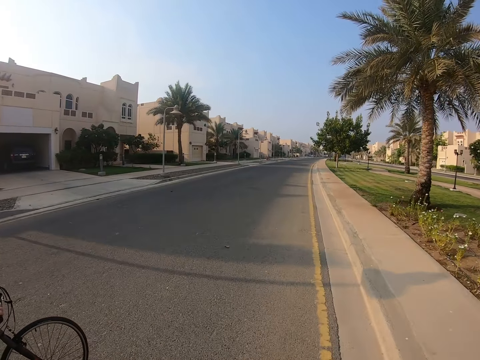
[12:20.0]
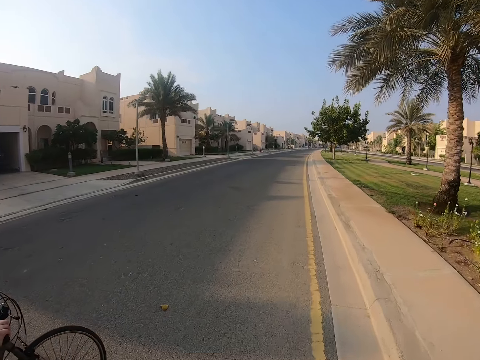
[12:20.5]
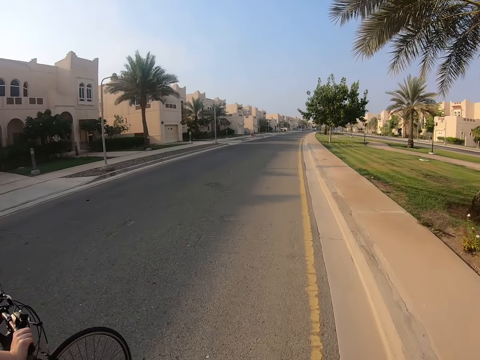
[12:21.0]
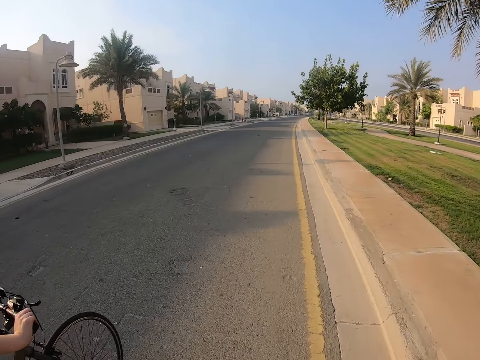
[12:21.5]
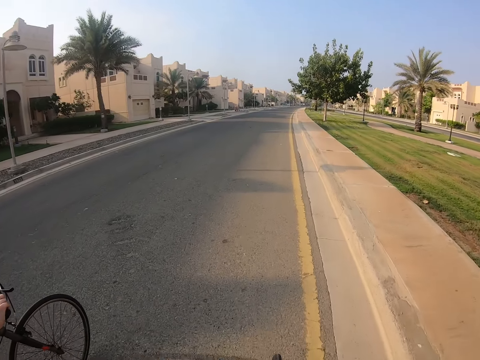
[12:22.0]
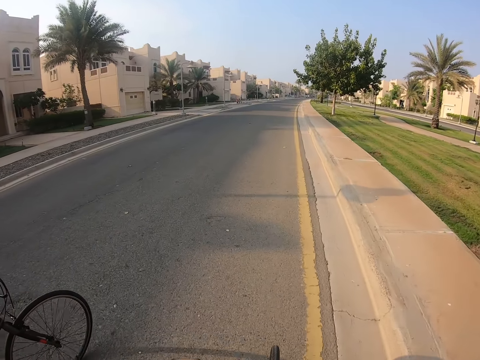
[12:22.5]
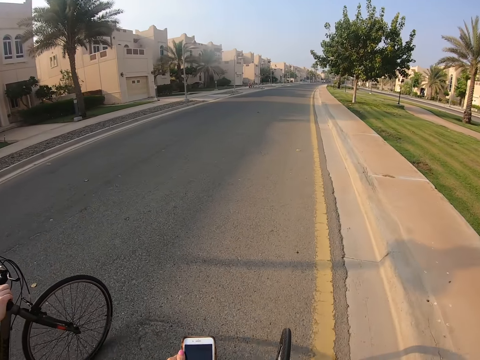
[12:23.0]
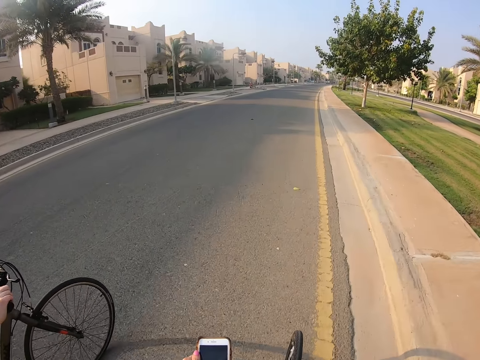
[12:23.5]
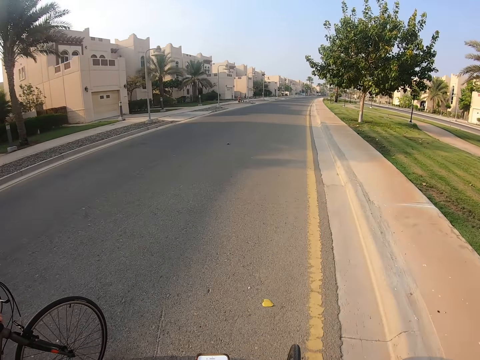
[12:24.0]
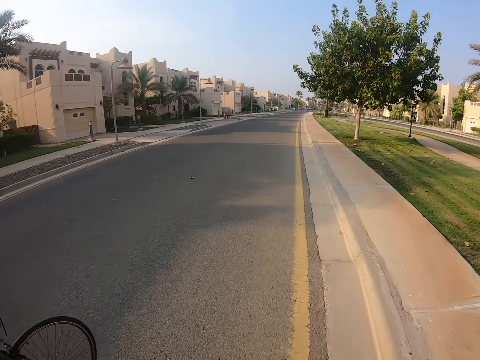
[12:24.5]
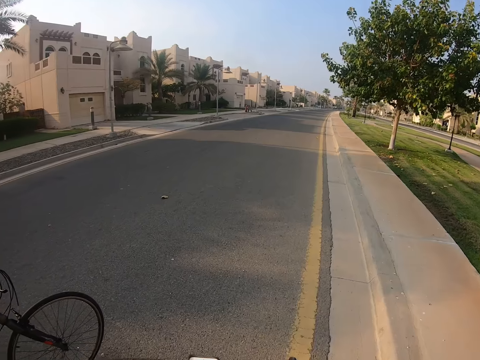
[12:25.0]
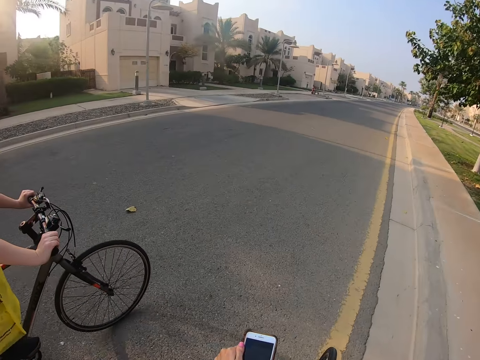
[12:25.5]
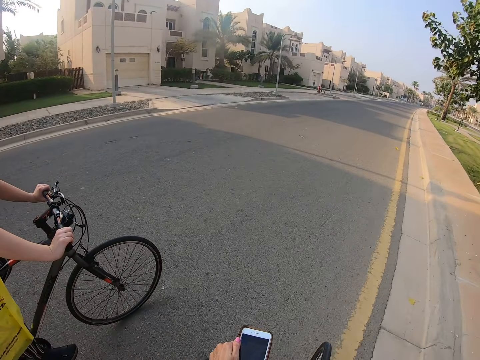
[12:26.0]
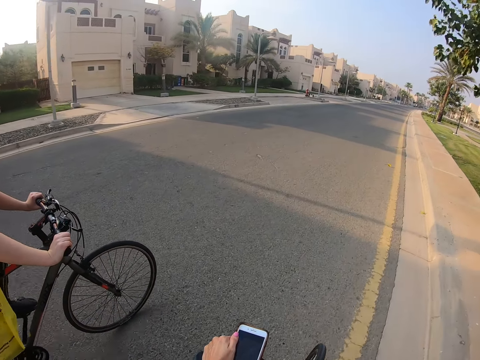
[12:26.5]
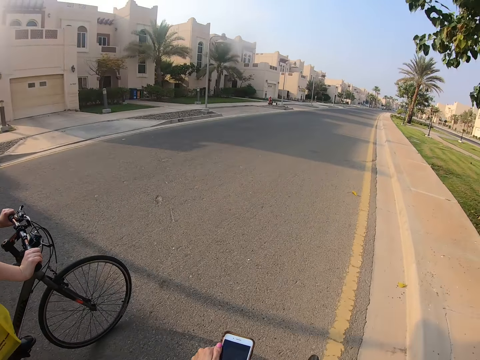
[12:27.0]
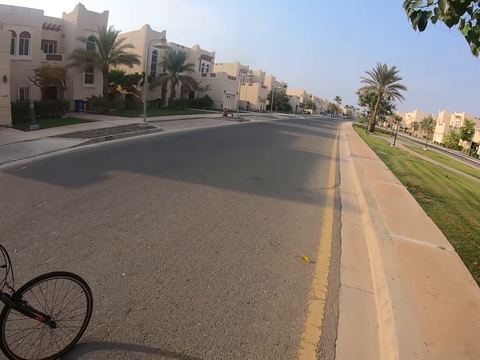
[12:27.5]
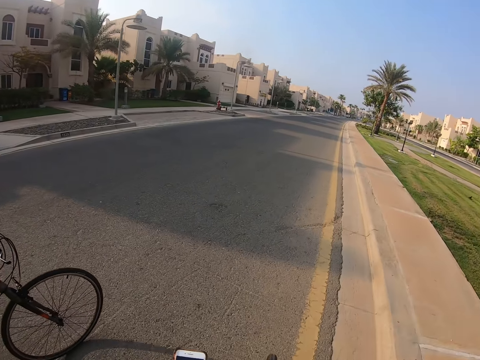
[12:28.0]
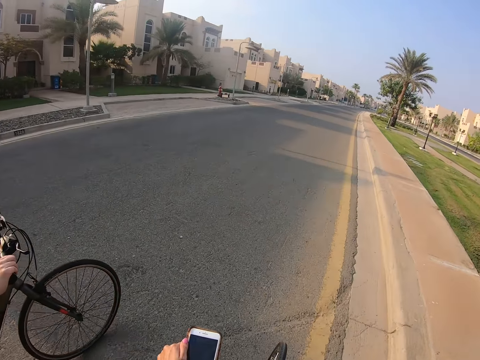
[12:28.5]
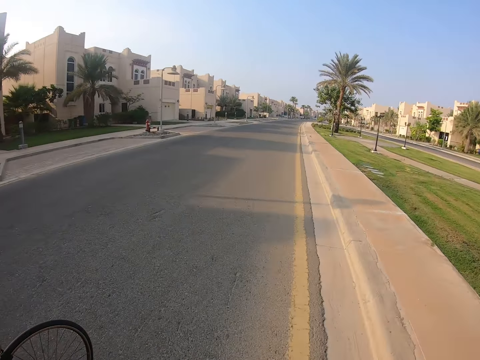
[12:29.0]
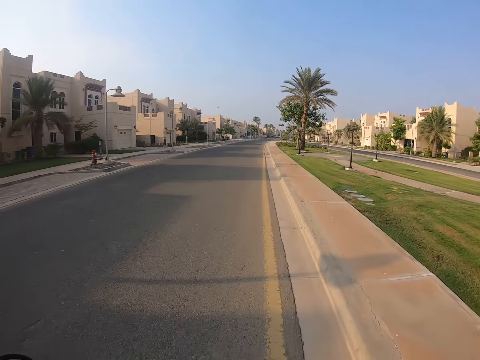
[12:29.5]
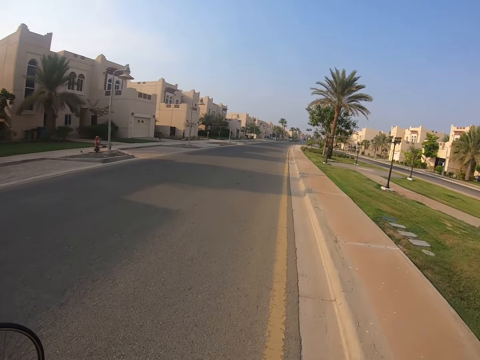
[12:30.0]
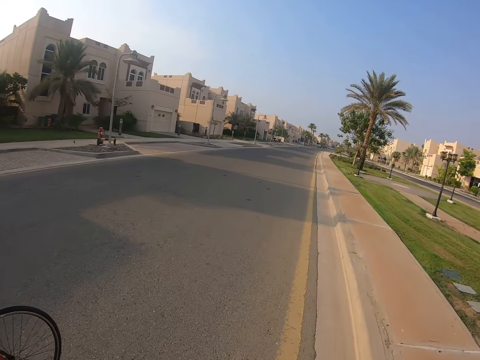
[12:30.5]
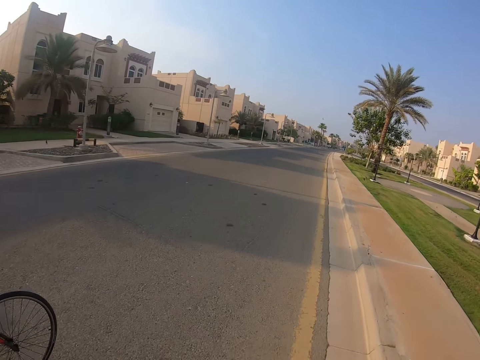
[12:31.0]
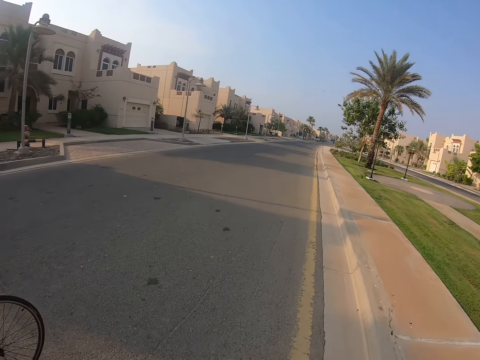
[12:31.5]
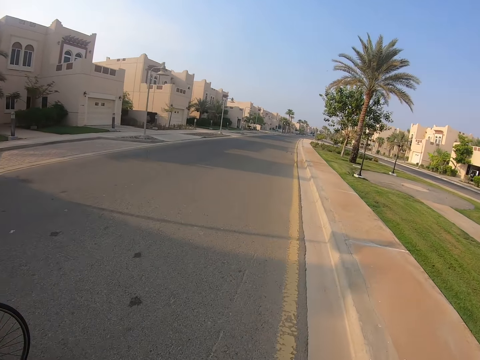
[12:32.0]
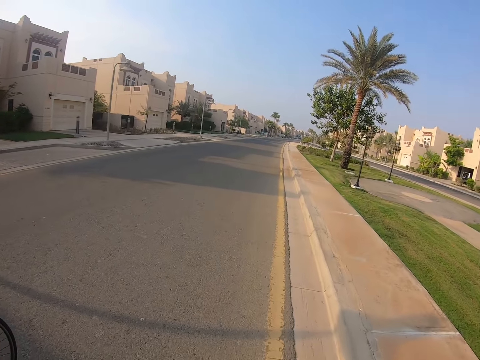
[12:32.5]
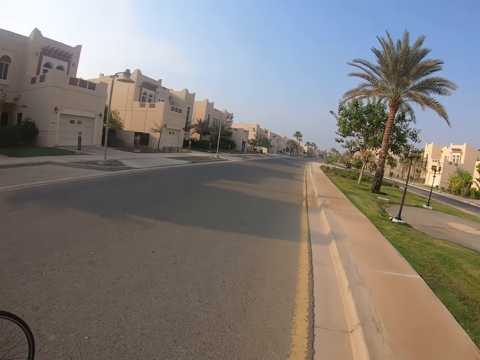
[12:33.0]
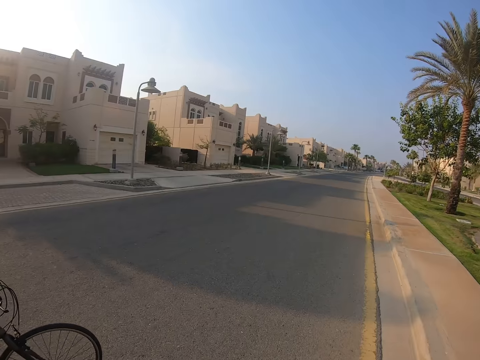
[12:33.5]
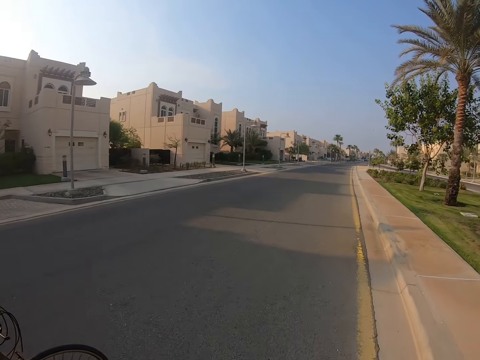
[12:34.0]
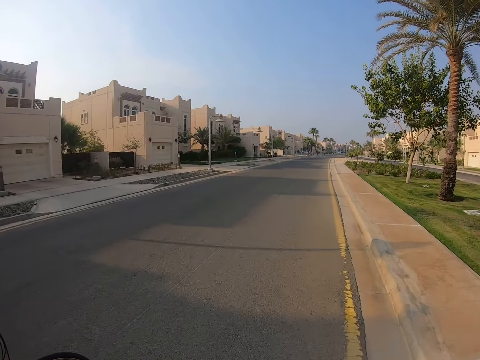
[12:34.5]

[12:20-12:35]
A lady rides a bicycle. The camera wearer touches the phone. The lady rides a bicycle.

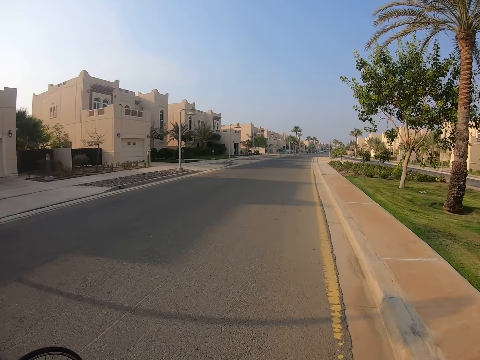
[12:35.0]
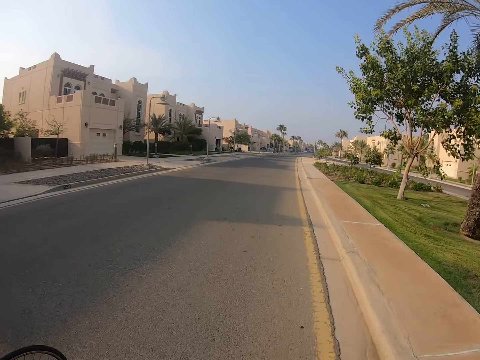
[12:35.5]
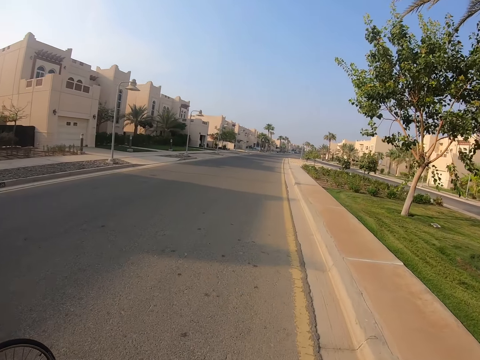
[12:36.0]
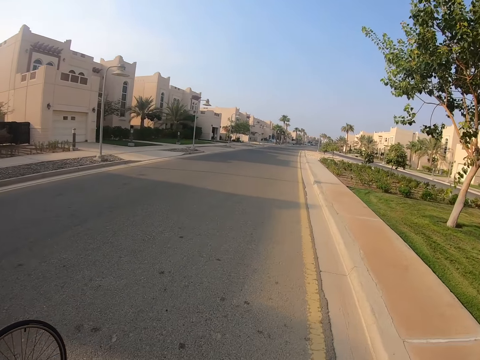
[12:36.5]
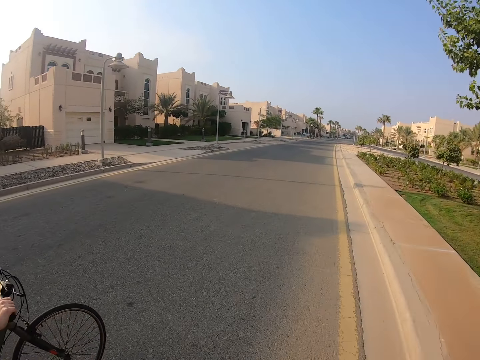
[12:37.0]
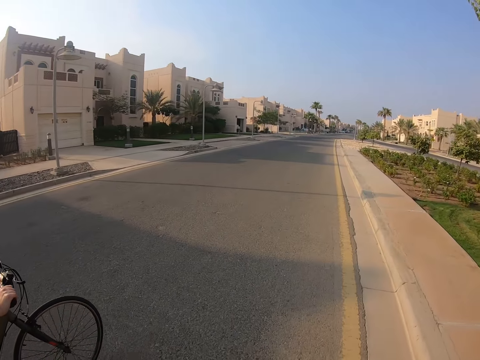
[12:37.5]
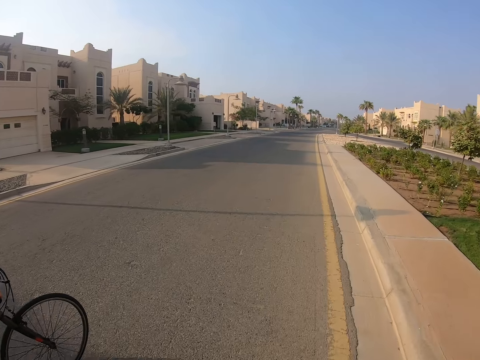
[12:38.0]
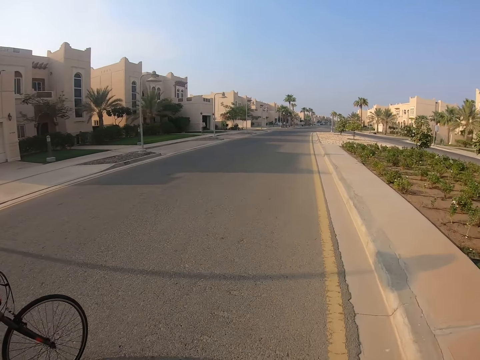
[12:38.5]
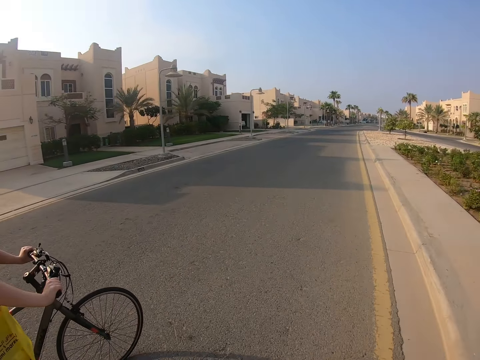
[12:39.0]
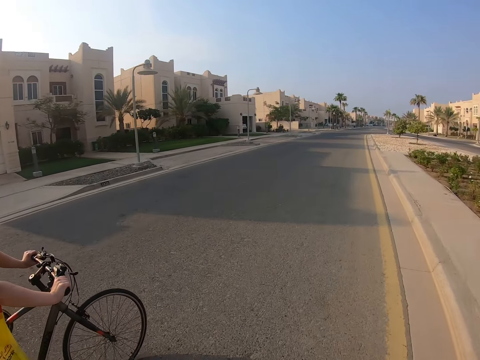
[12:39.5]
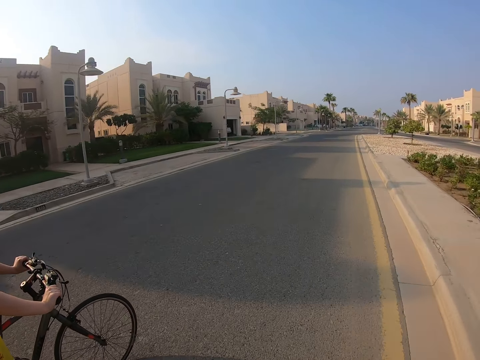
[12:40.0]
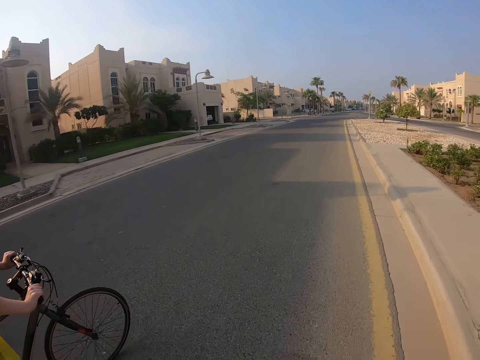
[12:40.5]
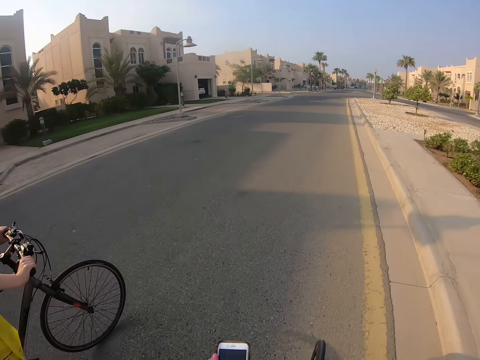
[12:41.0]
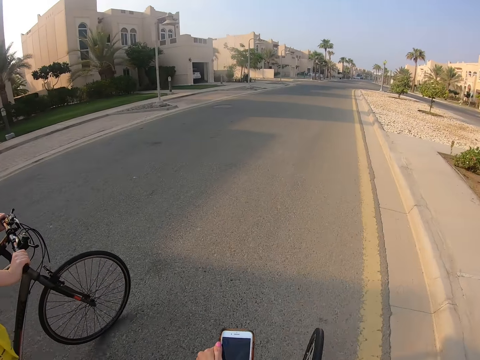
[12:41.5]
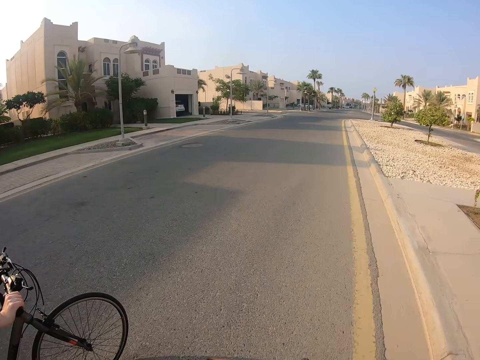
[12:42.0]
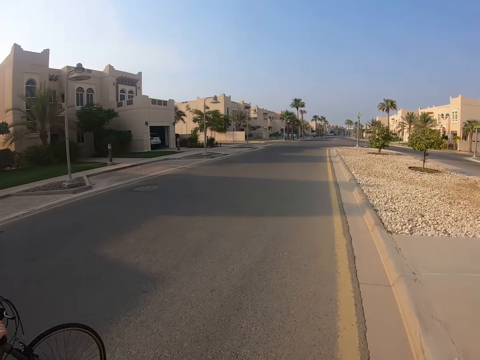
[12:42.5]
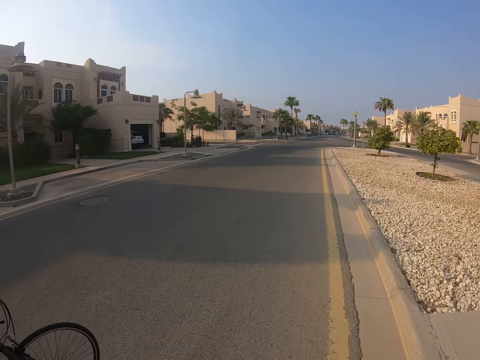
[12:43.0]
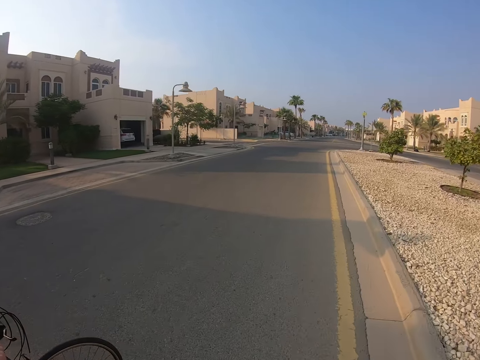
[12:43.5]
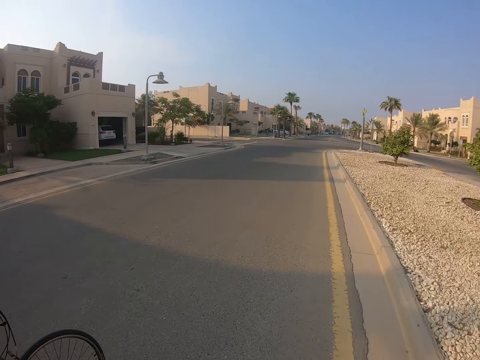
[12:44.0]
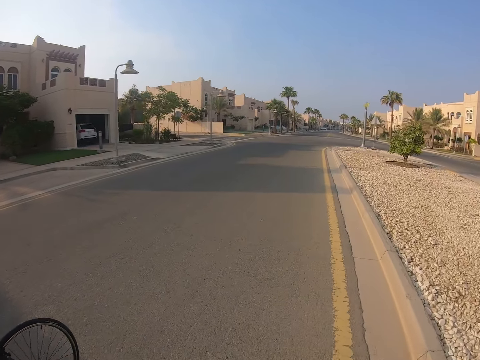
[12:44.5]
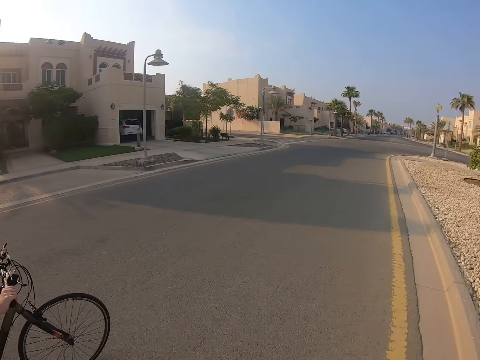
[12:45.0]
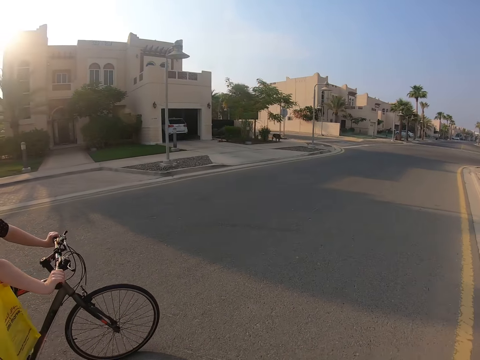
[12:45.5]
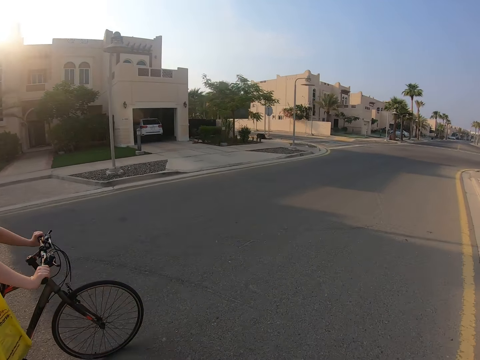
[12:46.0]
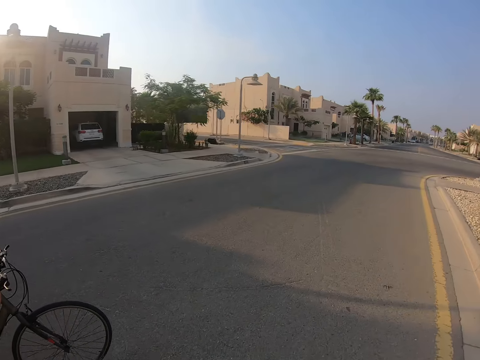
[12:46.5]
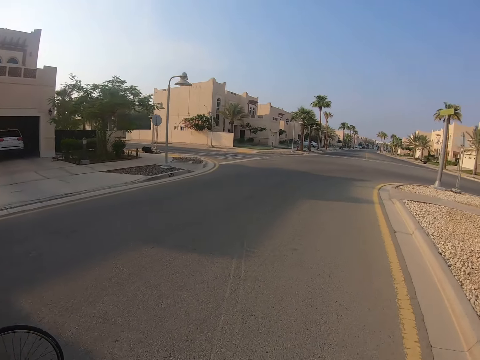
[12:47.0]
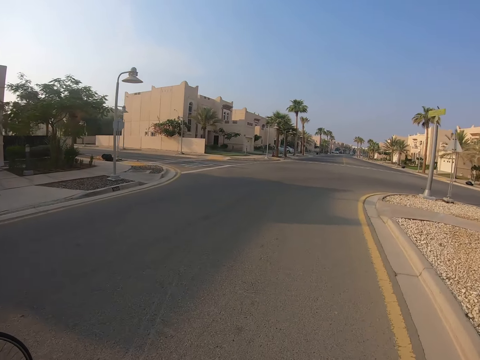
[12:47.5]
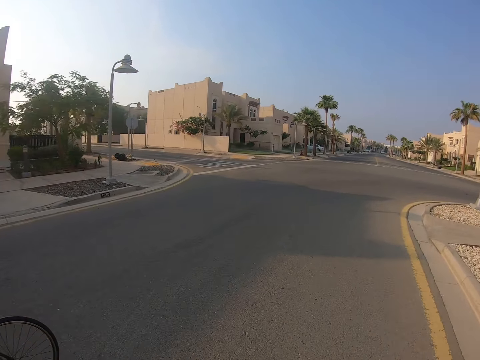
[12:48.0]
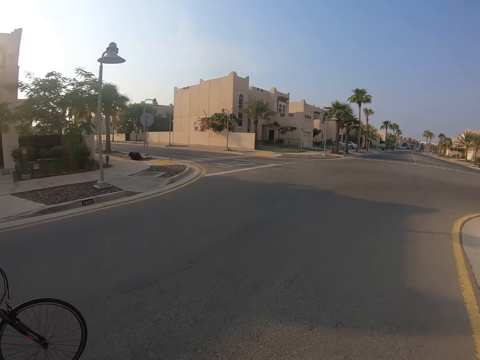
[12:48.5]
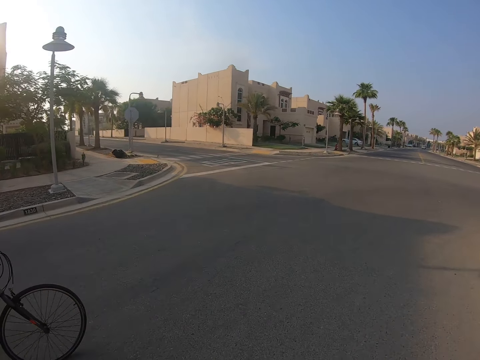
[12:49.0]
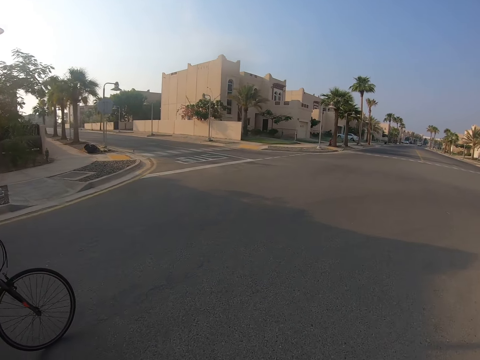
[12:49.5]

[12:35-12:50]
The camera wearer touches the phone. A lady rides a bicycle.
